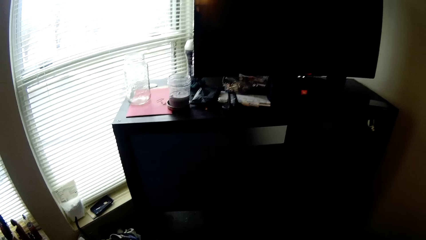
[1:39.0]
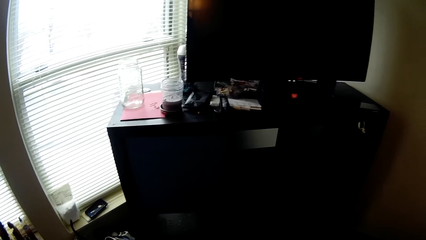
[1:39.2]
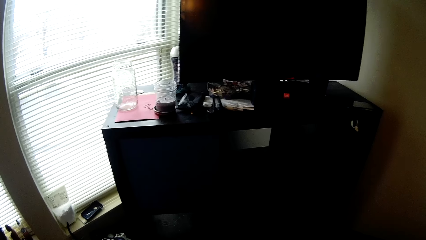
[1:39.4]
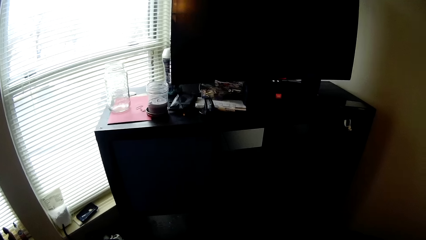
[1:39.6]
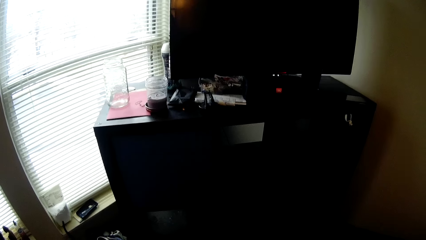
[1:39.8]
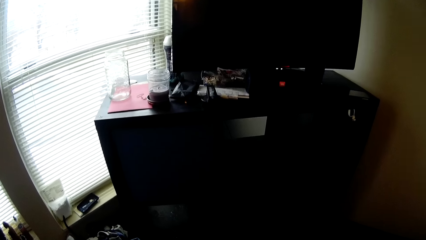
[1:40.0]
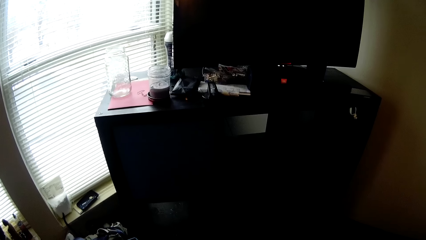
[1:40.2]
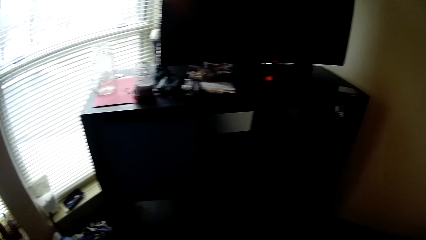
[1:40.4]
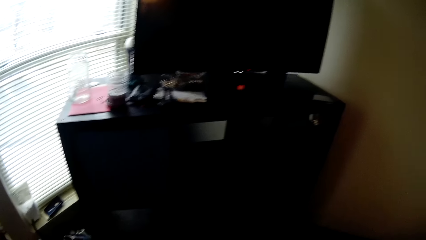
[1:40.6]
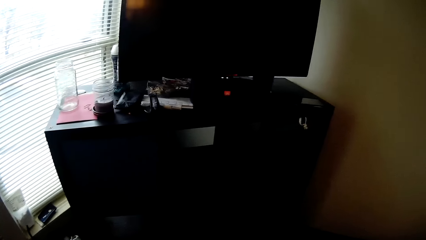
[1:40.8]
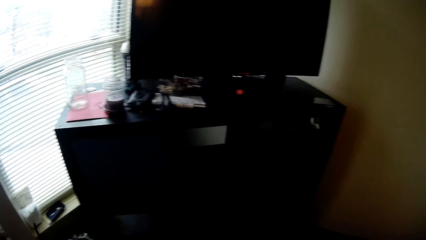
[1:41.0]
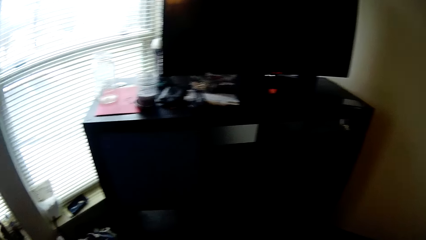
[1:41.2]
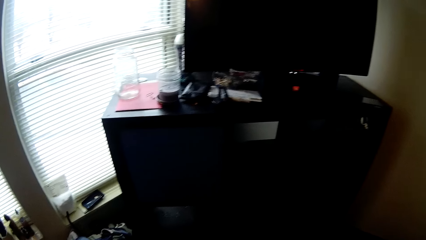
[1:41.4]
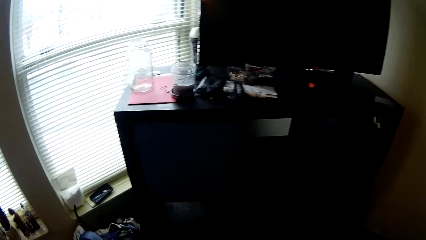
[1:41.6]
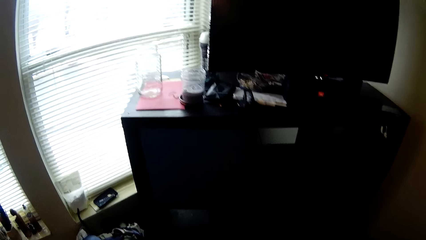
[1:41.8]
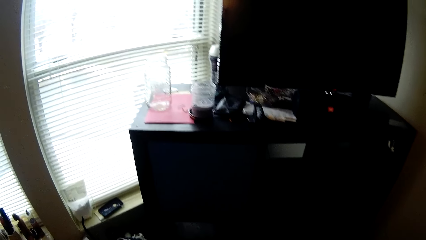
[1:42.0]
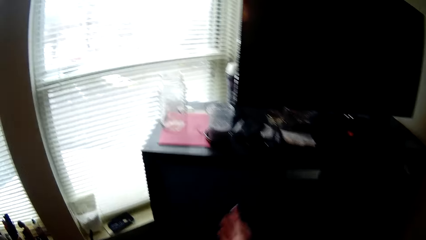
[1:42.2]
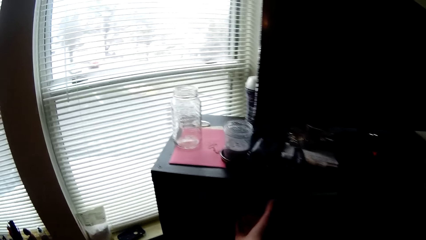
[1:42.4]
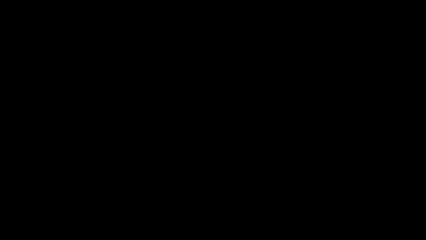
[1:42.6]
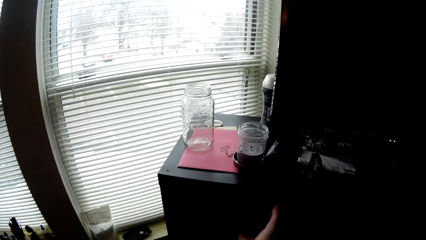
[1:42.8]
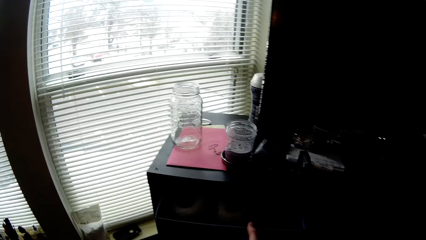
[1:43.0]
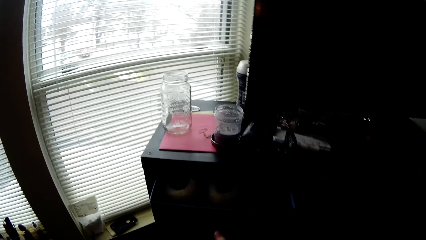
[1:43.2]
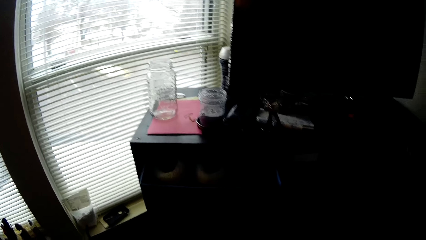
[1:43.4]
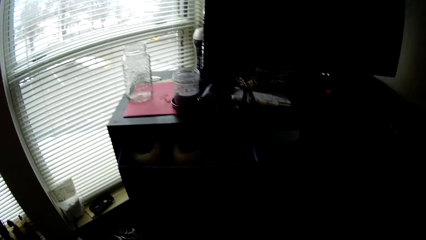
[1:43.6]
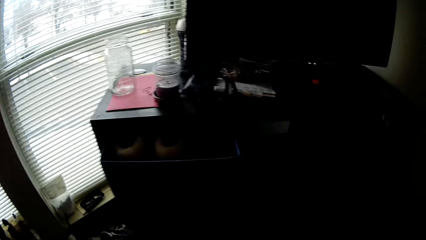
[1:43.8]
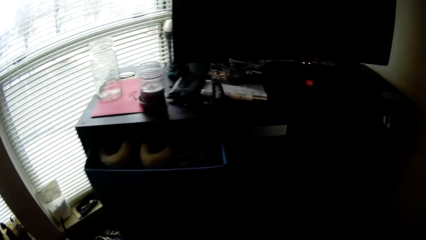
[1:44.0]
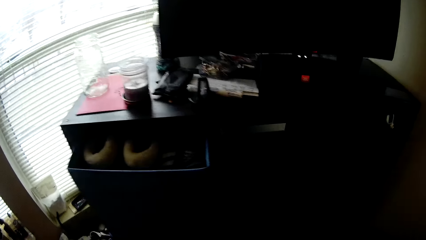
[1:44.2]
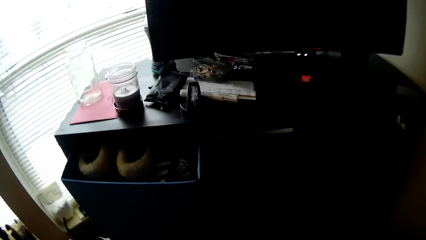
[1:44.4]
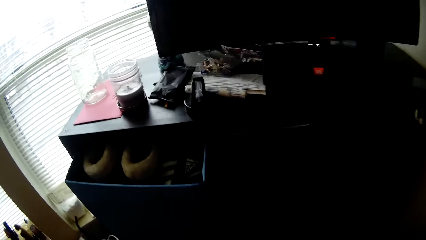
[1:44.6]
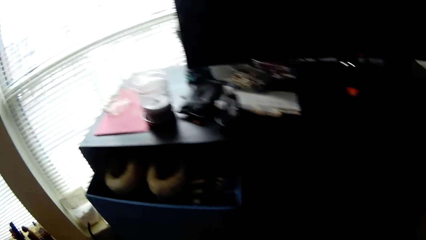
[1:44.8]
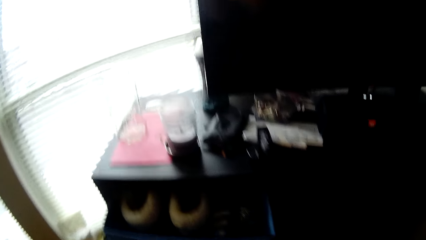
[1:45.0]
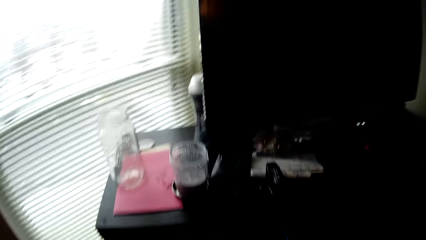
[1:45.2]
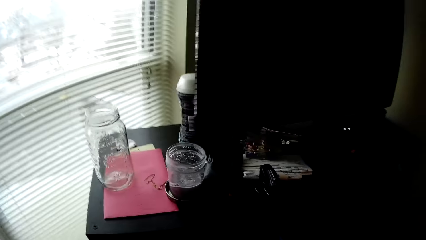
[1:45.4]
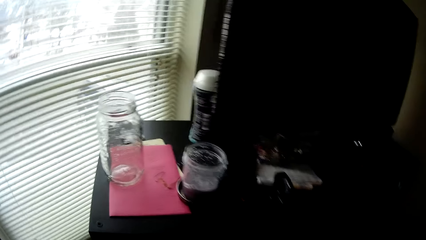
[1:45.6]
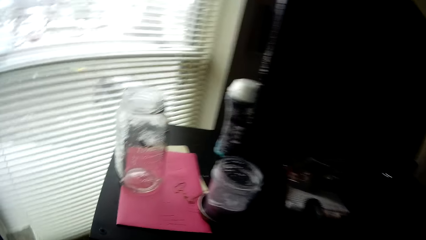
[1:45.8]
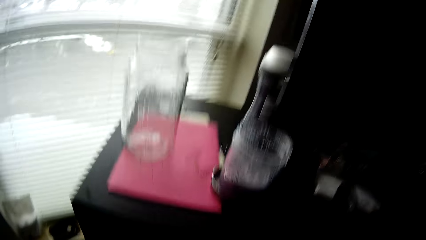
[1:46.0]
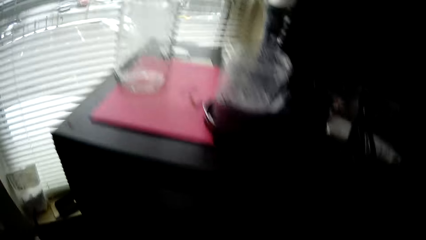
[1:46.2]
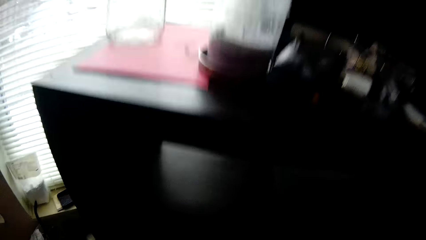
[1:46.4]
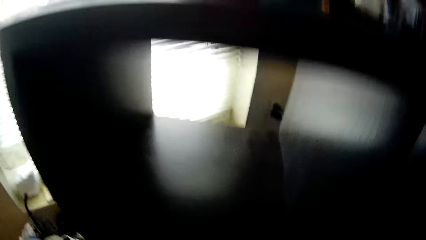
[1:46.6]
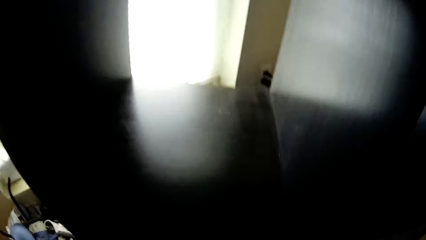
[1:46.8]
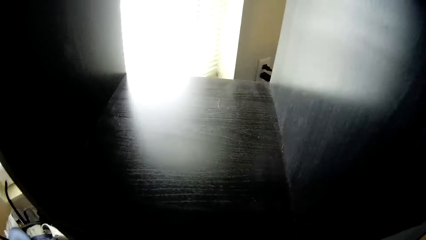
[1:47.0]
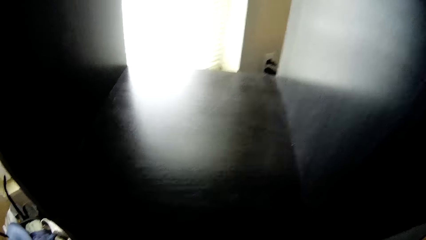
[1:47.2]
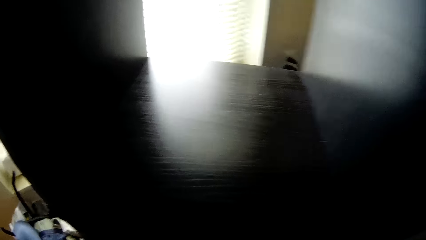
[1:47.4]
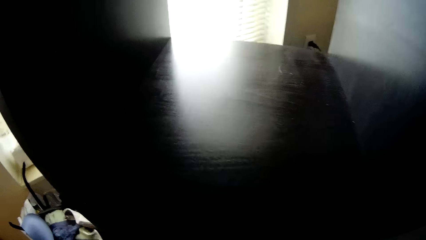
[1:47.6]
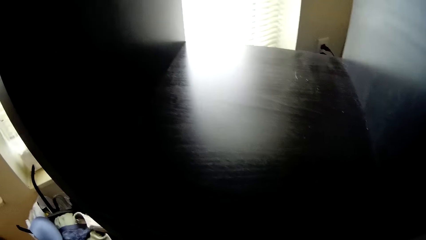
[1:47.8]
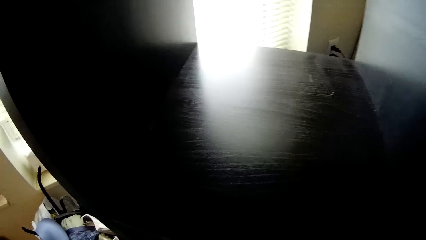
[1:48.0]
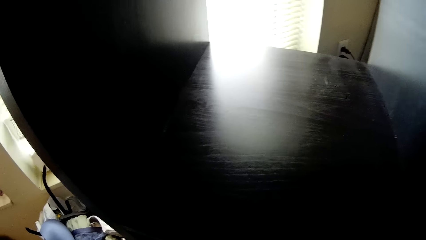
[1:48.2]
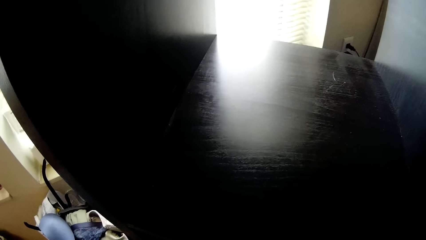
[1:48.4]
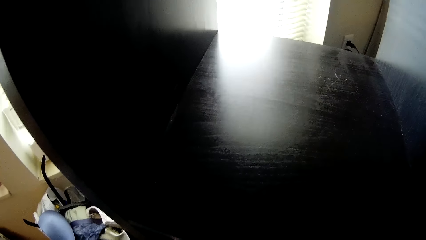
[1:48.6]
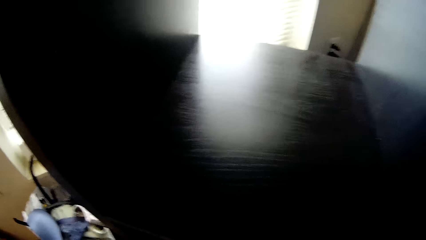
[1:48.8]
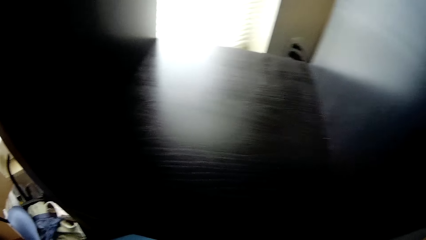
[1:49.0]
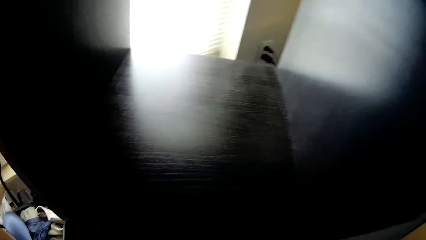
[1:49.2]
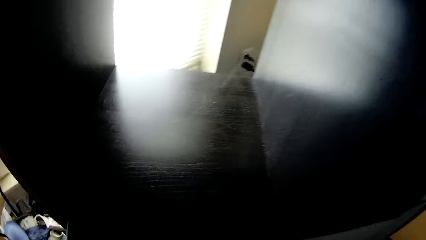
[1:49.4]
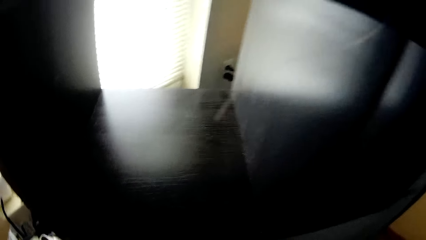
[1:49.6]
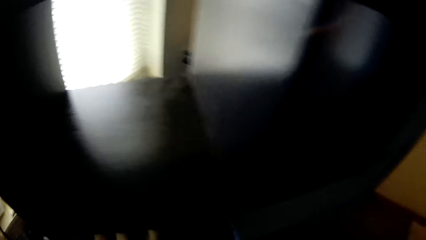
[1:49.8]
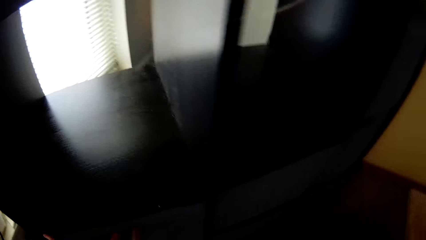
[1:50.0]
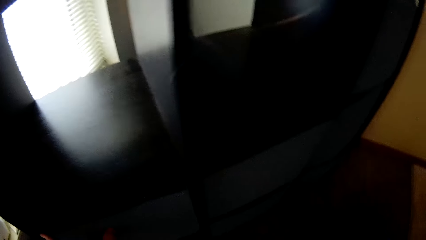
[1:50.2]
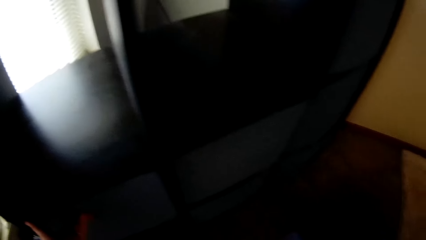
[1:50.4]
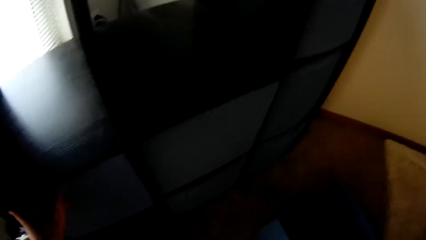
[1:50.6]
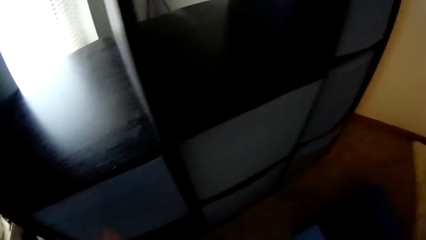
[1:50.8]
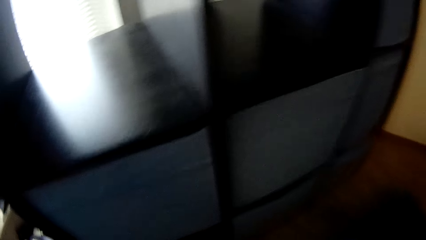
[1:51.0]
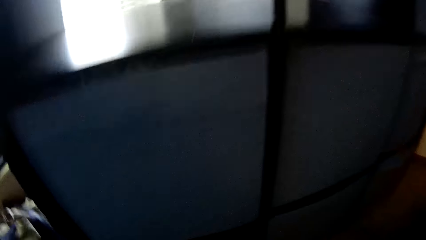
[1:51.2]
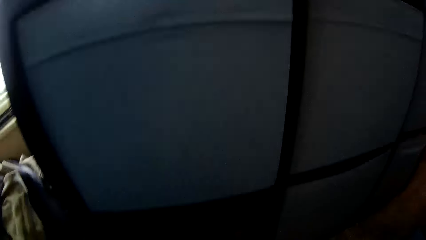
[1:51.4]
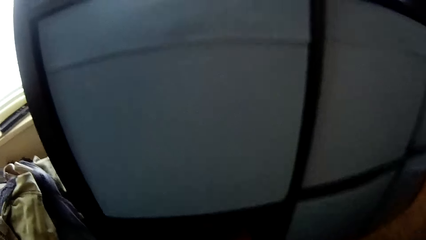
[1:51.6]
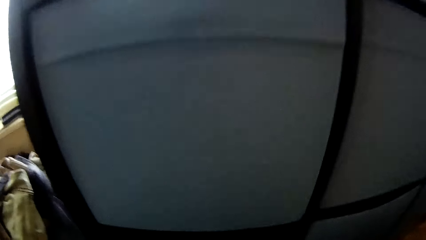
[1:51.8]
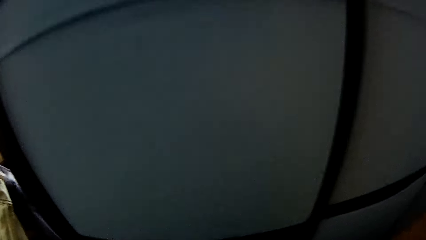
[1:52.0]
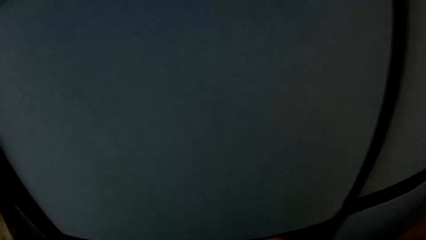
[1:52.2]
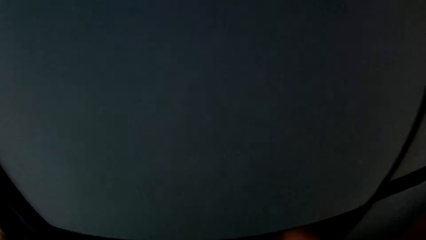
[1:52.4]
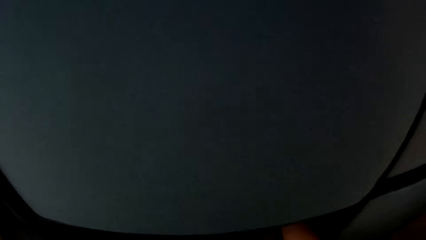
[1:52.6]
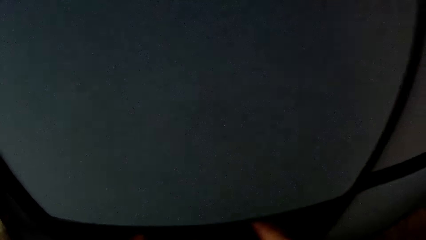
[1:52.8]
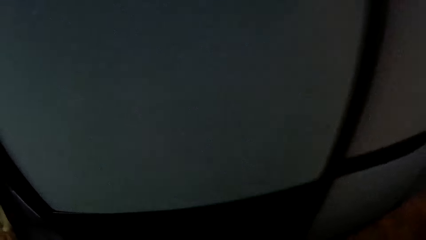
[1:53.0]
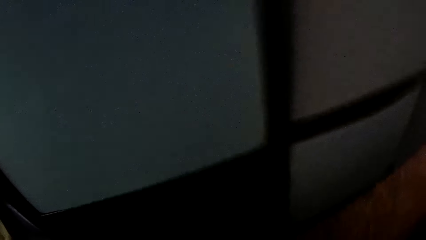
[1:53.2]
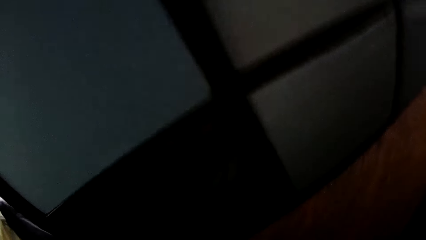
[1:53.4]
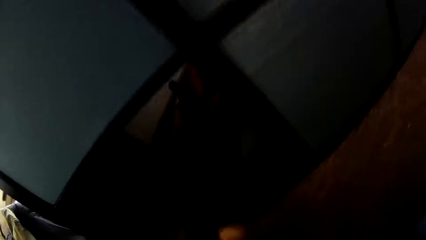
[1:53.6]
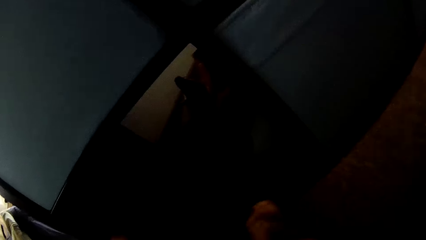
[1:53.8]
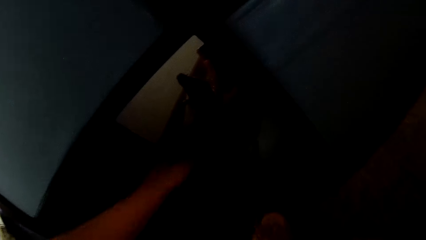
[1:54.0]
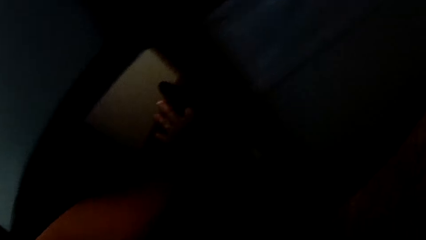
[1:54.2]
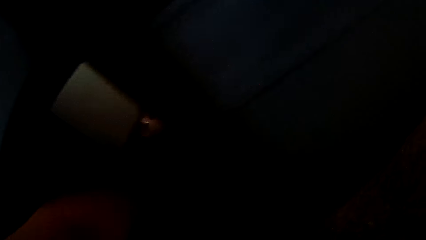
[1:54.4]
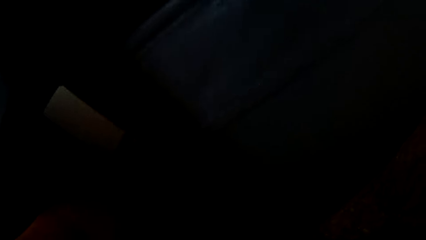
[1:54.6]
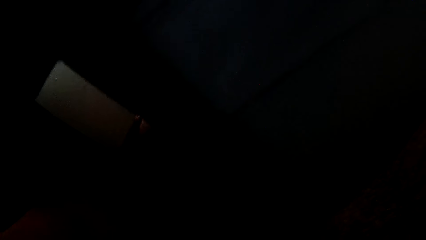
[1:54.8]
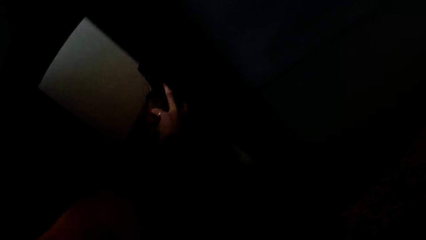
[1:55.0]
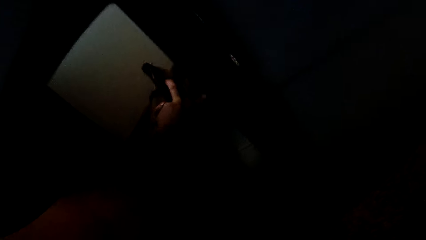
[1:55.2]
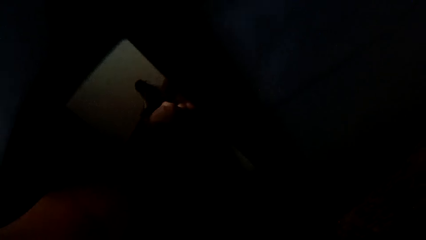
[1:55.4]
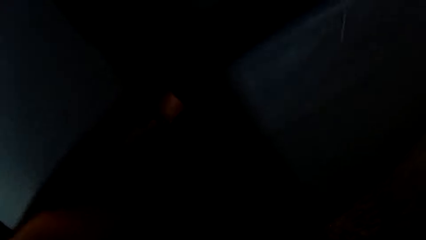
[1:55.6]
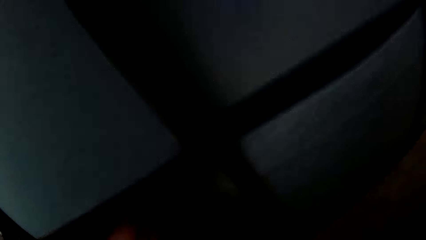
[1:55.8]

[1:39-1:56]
The camera wearer carries a drawer of the cloth shelf with his right hand. He places the drawer in an empty space in the cloth shelf. He looks at the storage box. He picks up a cloth behind the cloth shelf with his left hand.
